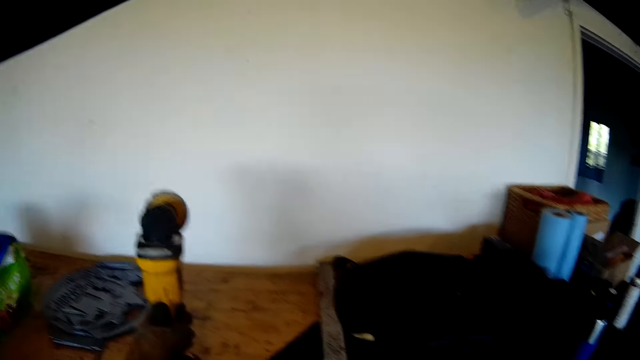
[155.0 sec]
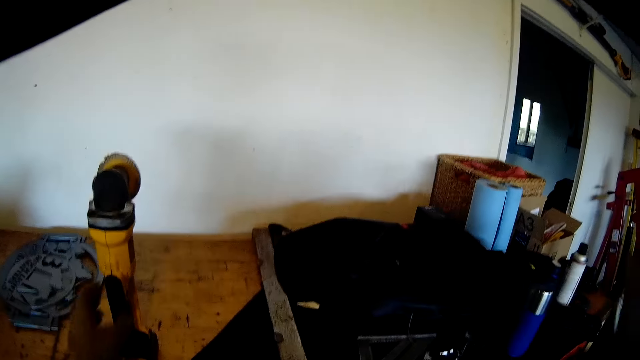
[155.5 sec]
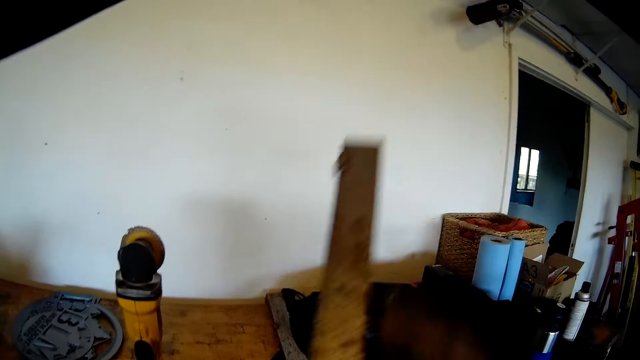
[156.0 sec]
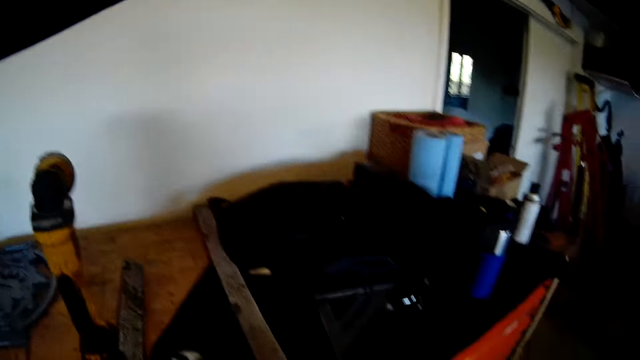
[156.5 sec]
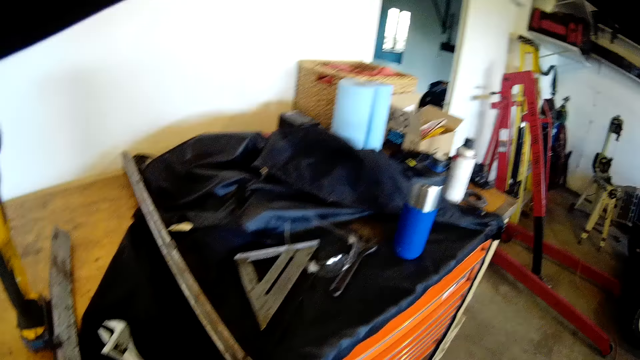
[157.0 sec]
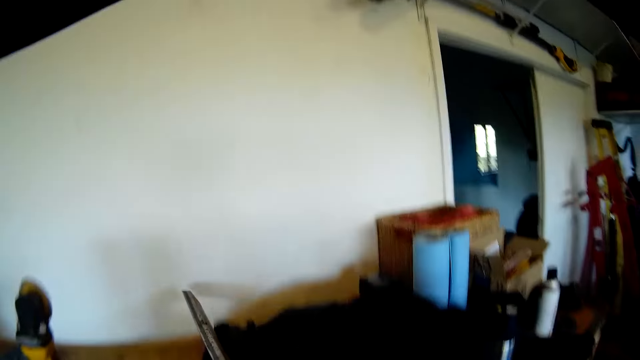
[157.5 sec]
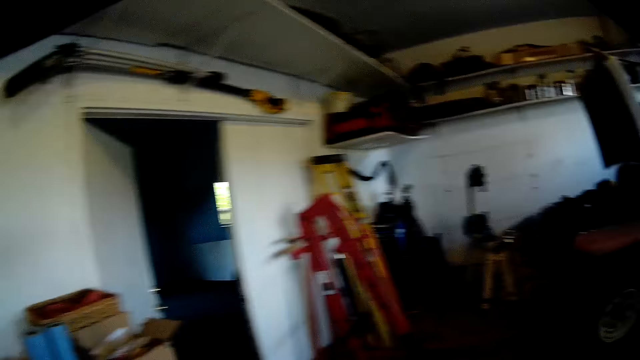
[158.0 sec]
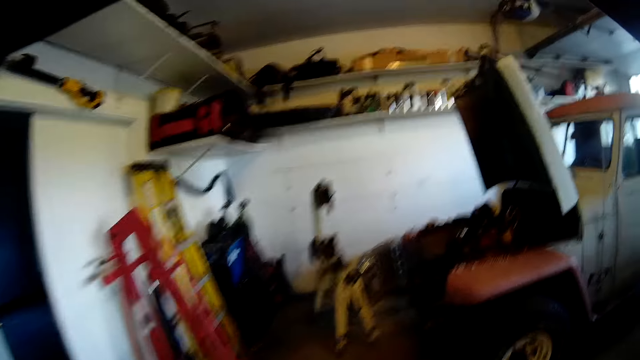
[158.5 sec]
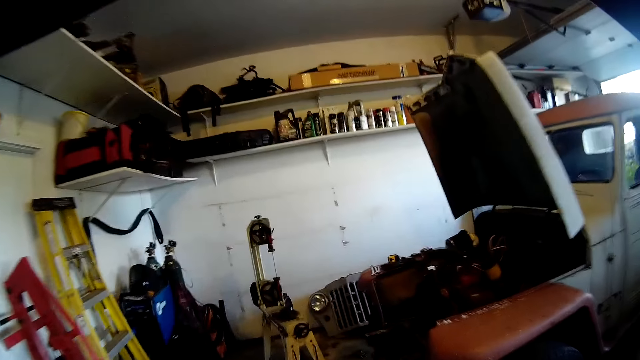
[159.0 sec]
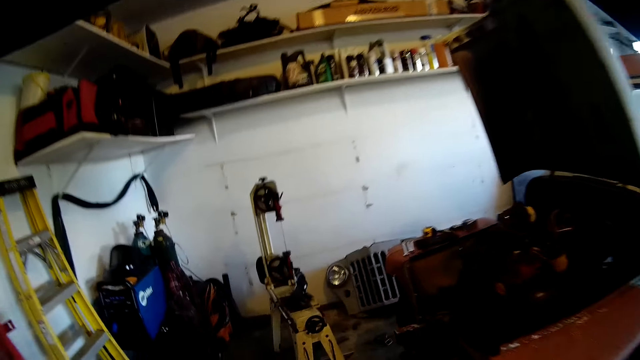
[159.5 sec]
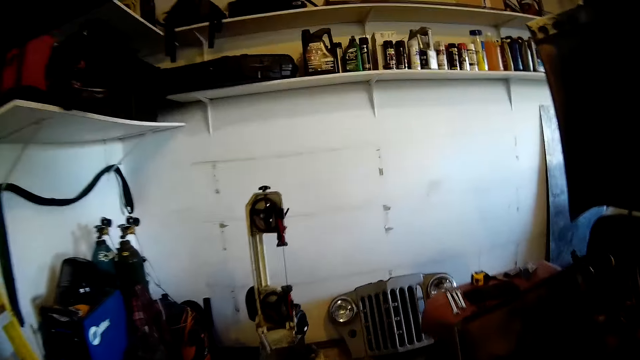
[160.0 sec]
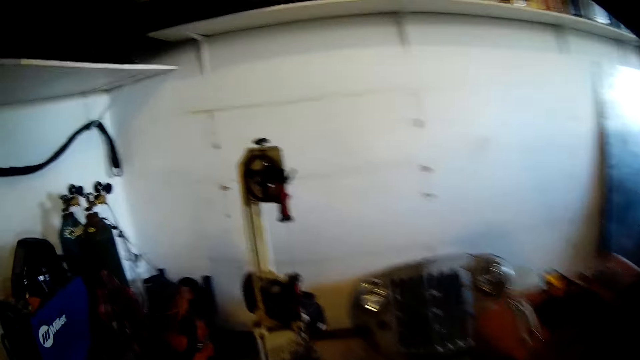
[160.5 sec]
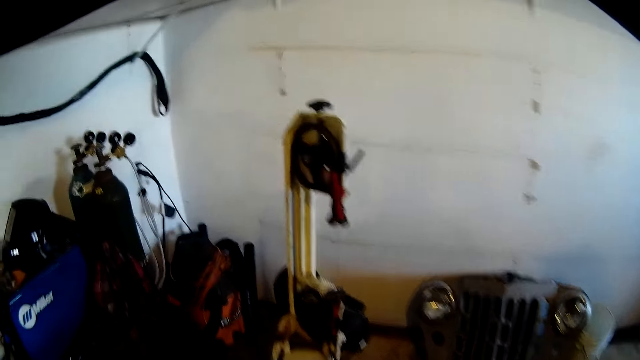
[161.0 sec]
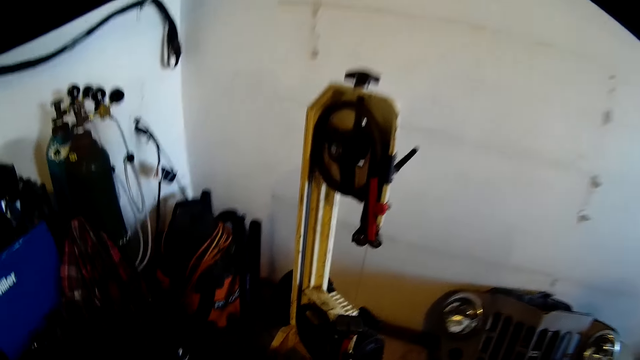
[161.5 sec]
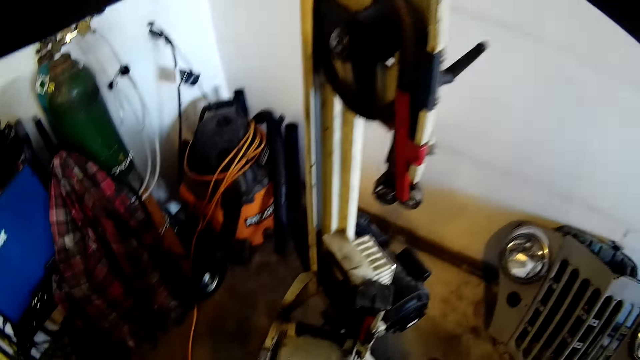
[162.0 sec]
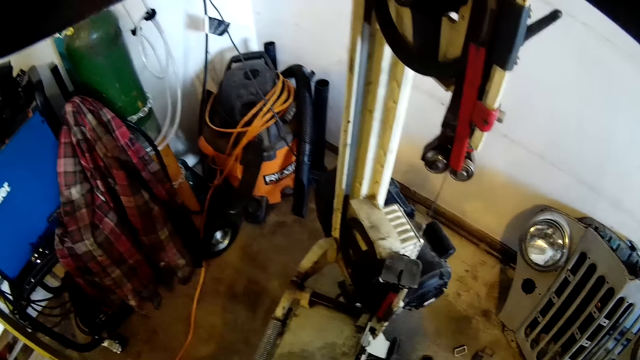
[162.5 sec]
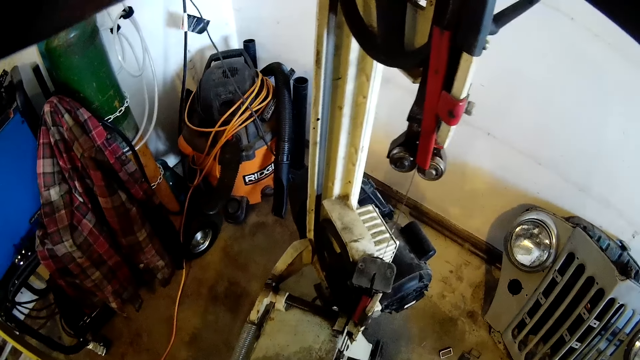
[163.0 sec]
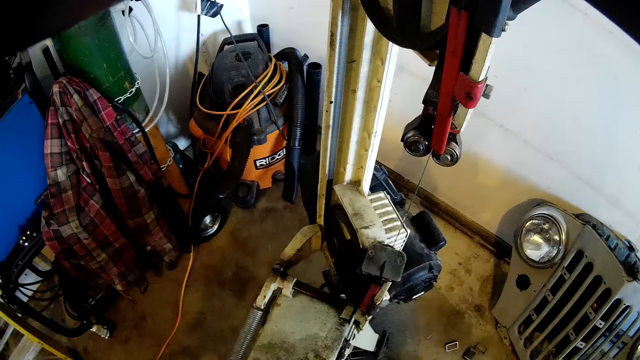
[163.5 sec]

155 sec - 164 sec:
The camera wearer drops the metal cutter on the workshop table with his left hand. He drops a portion of the cut metal on the workshop table. He moves the metal in his right hand and walks towards the machine.

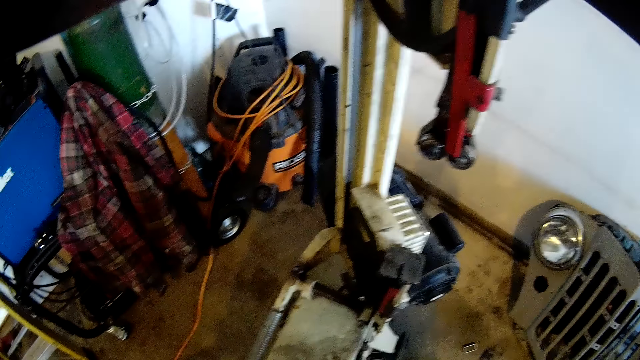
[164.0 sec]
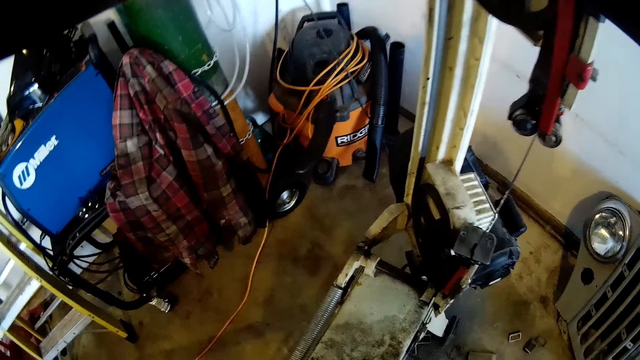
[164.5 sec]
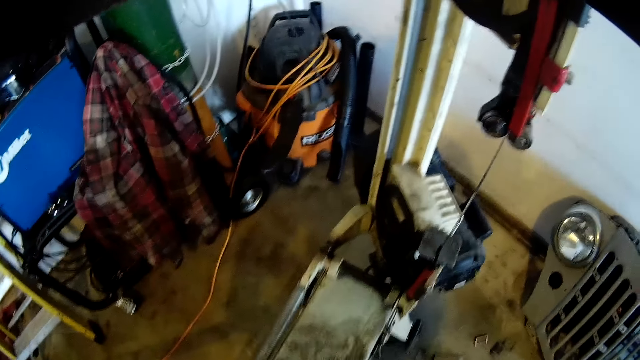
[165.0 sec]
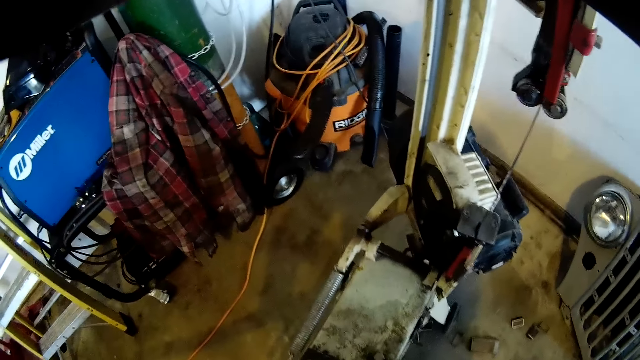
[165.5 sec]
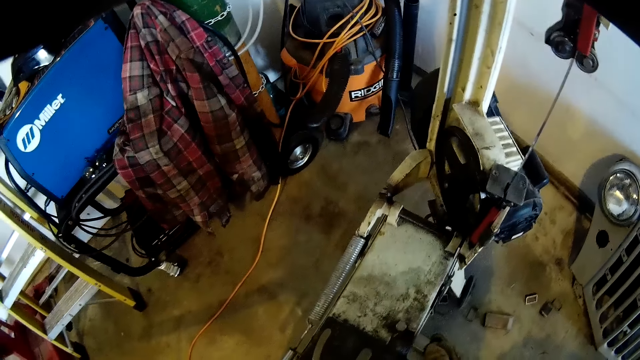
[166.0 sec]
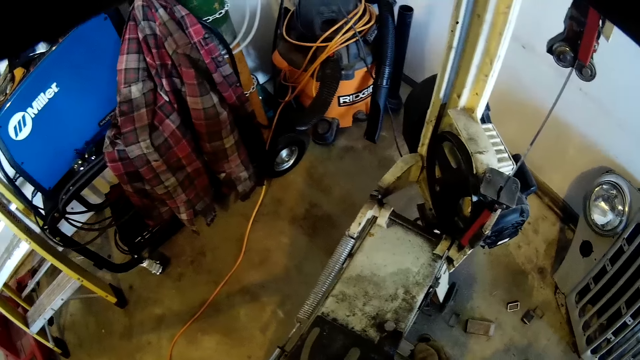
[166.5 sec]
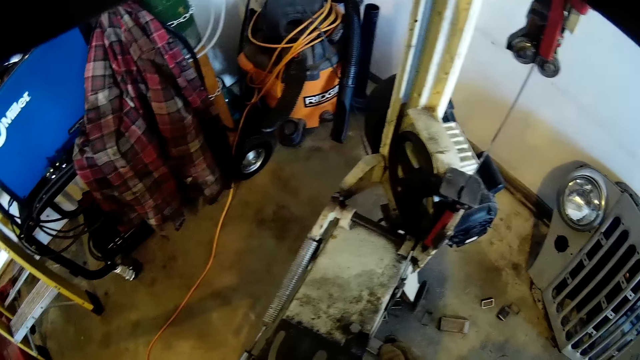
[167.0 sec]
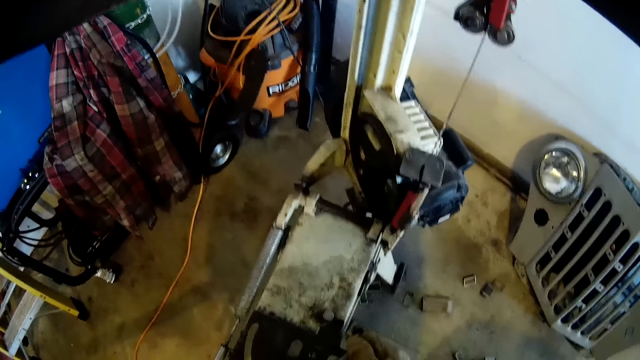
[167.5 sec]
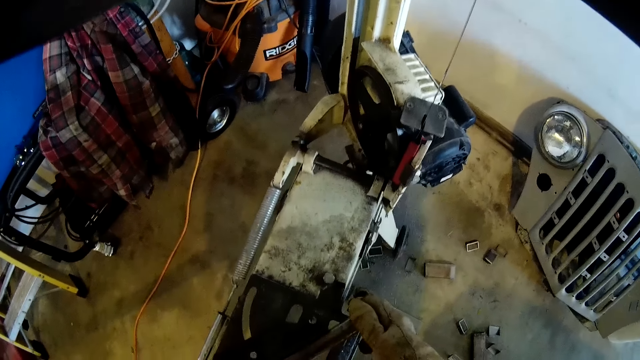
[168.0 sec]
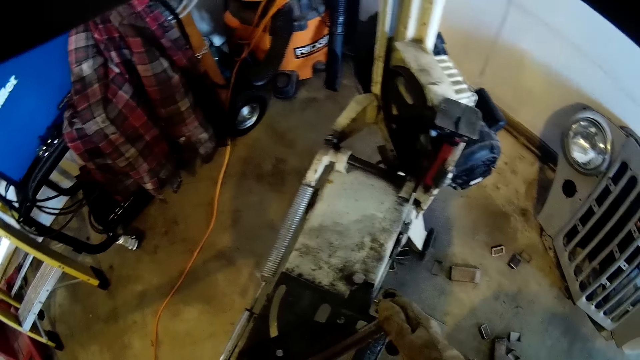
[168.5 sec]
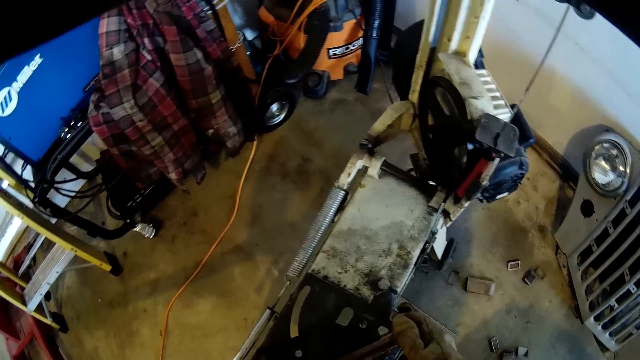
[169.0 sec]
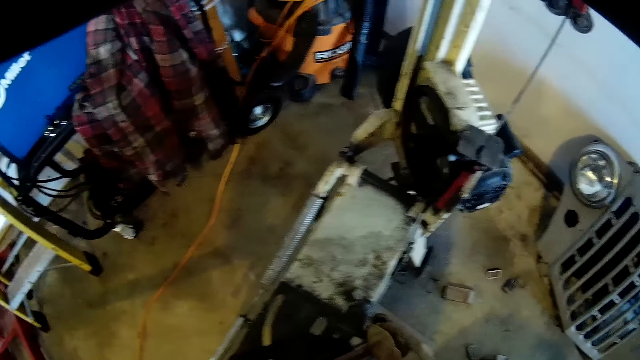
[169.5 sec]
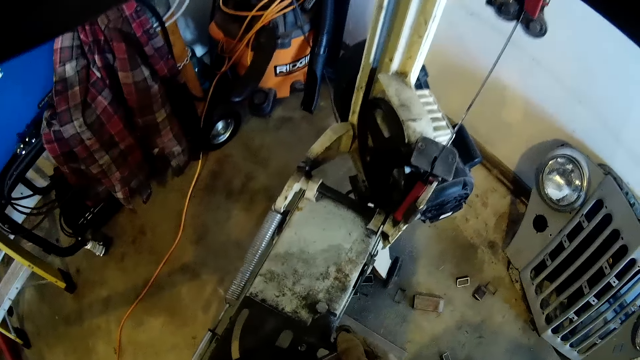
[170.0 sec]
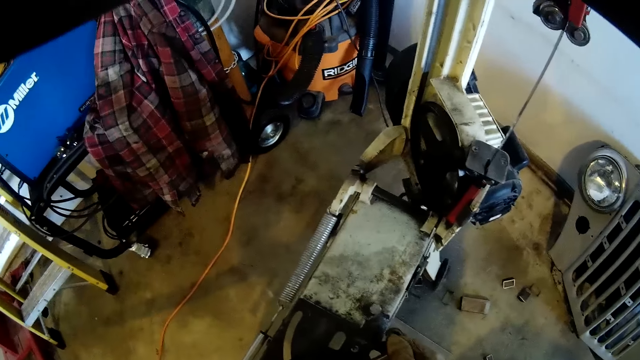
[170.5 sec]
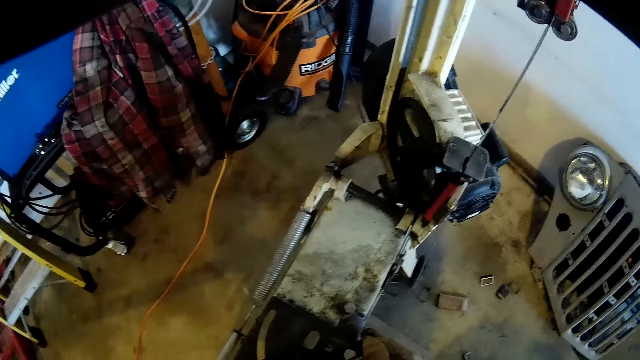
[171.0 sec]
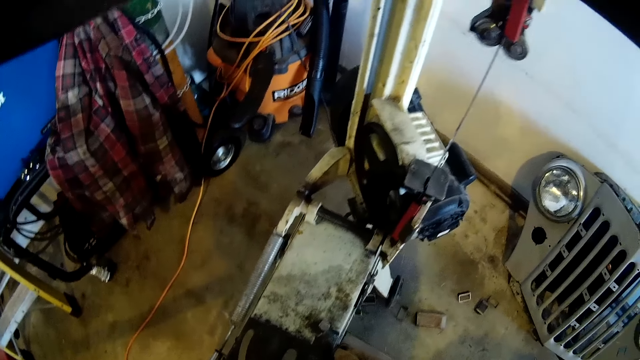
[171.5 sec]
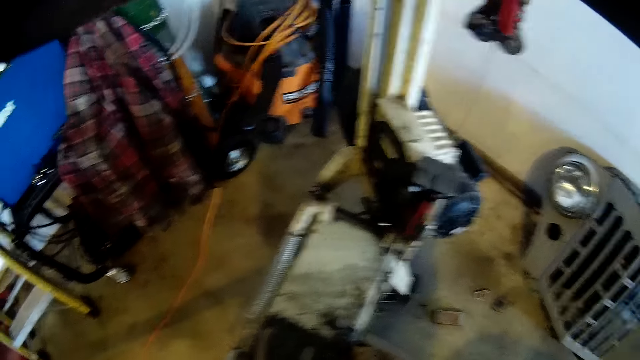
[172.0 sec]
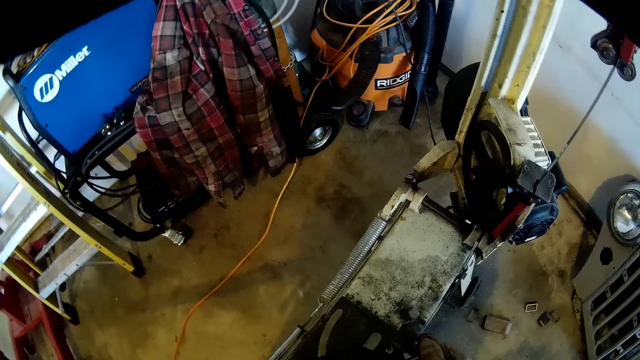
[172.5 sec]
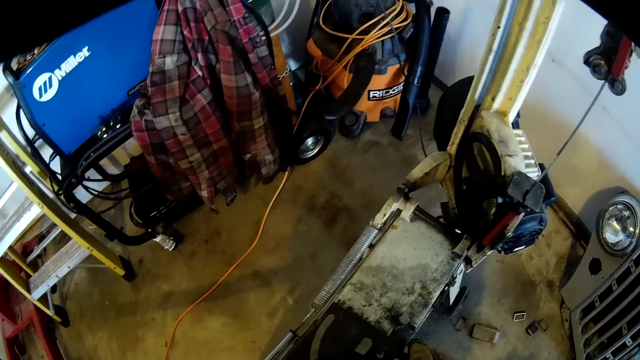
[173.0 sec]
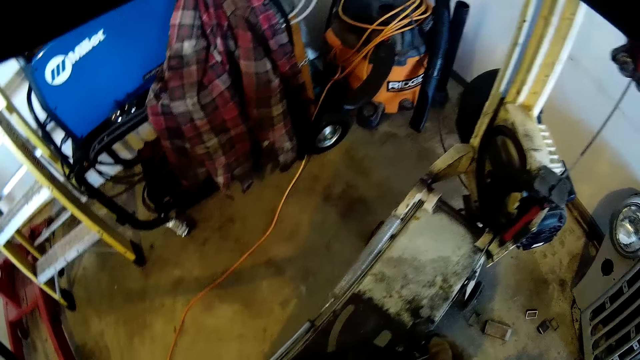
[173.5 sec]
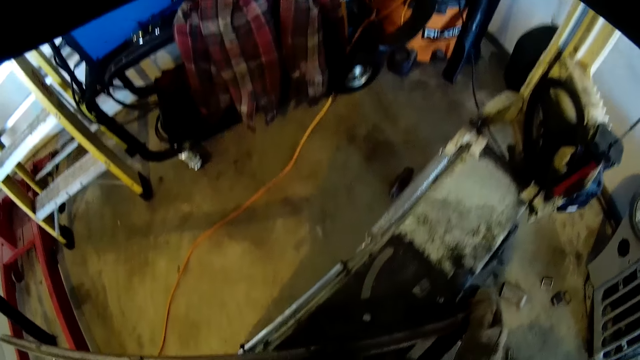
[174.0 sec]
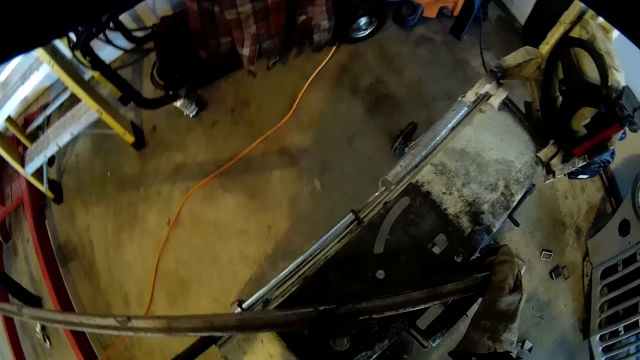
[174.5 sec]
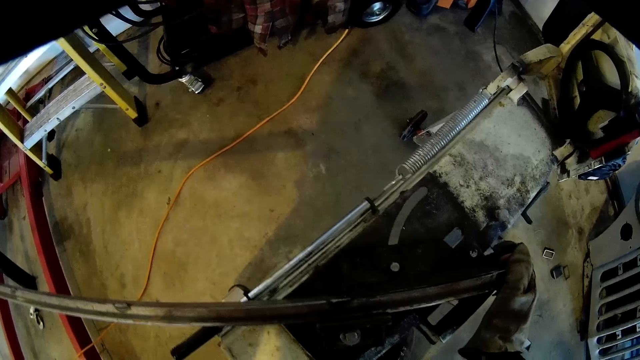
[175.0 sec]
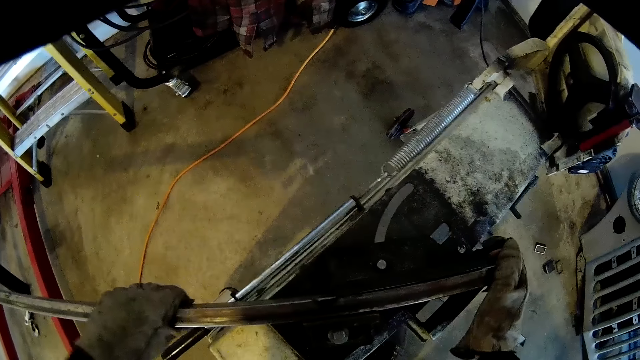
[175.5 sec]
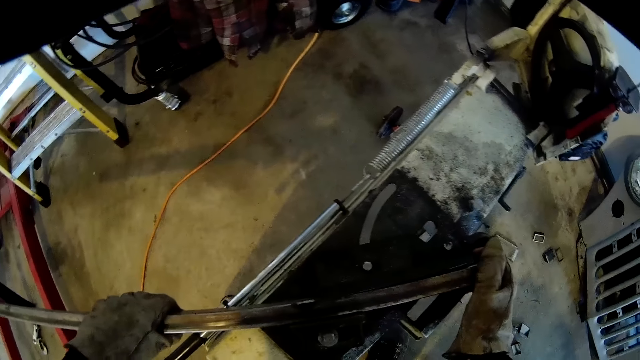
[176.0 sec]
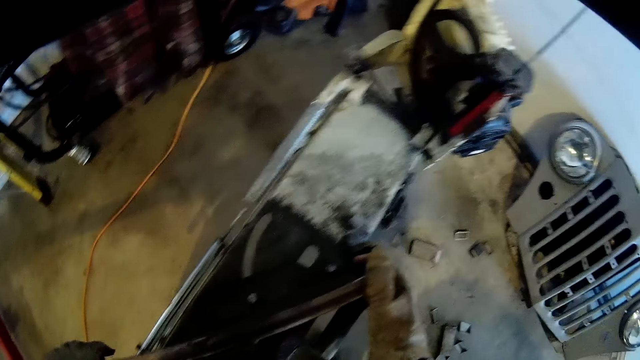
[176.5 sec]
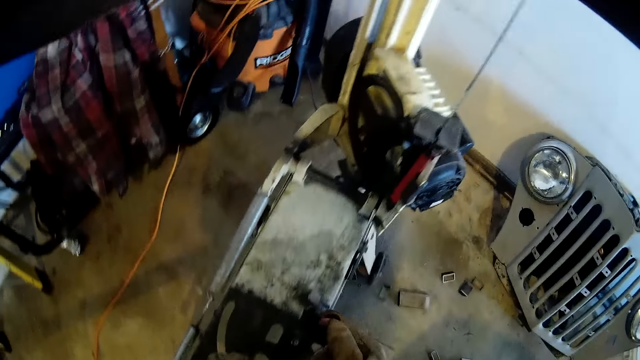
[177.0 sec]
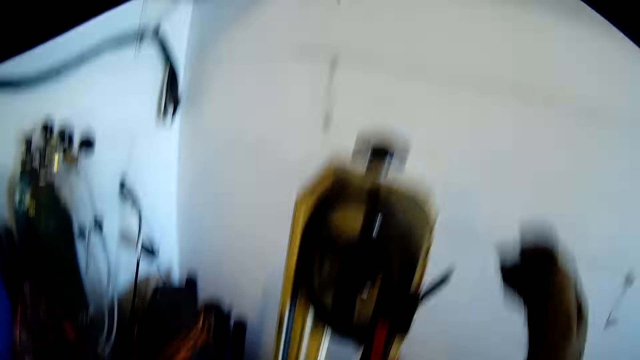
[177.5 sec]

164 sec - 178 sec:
The camera wearer looks at the machine. He holds down the metal on the vertical band sawing machine with his right hand. He holds down the metal on the vertical band sawing machine with both hands. He touches the metal with his left hand.
